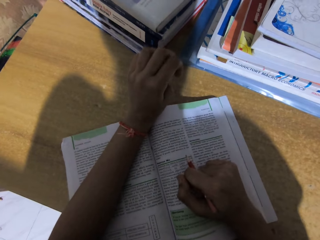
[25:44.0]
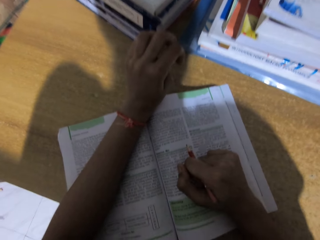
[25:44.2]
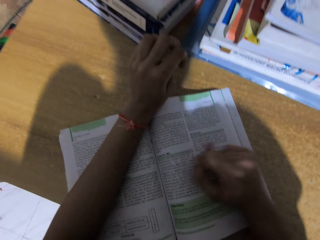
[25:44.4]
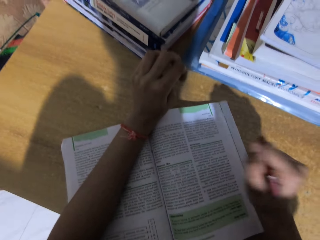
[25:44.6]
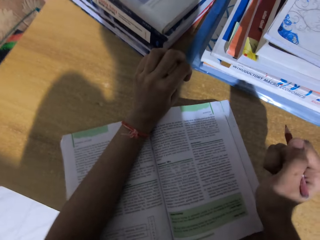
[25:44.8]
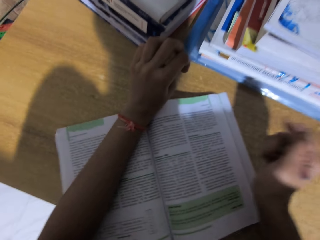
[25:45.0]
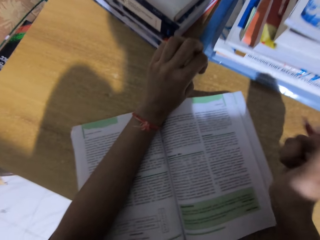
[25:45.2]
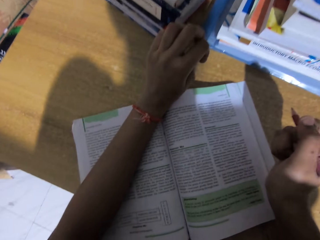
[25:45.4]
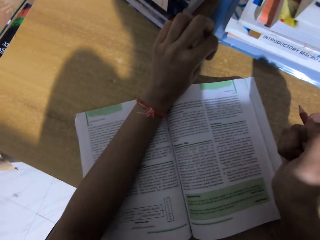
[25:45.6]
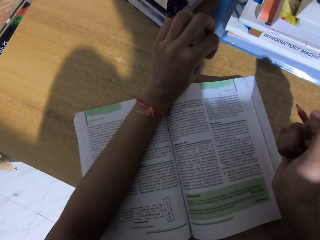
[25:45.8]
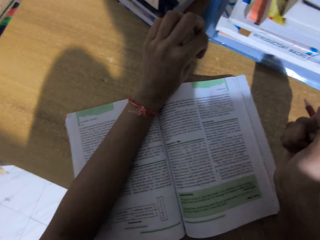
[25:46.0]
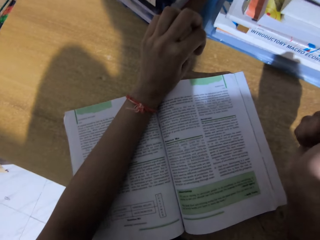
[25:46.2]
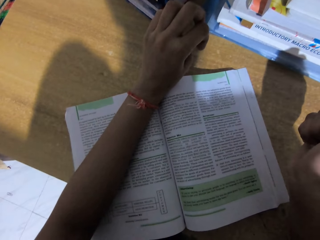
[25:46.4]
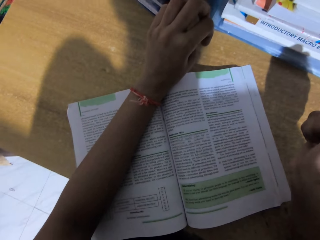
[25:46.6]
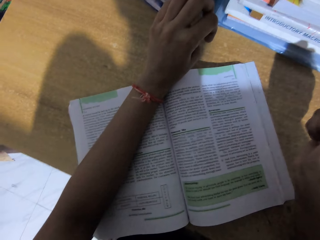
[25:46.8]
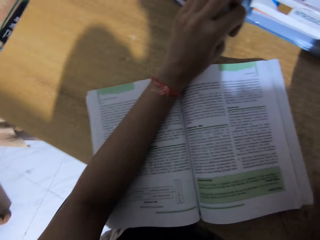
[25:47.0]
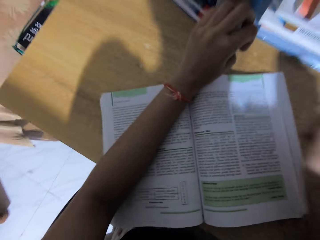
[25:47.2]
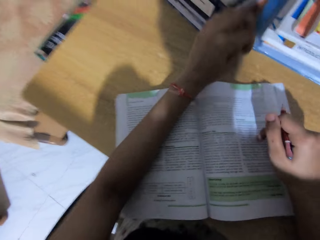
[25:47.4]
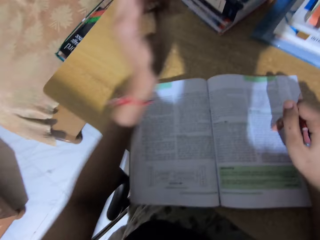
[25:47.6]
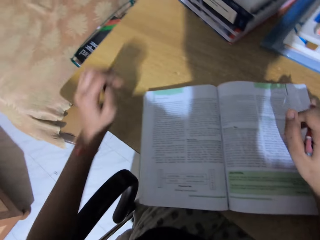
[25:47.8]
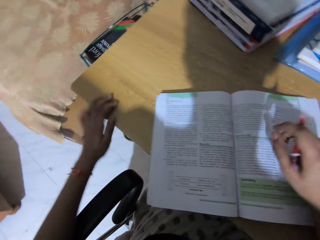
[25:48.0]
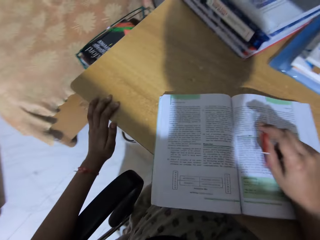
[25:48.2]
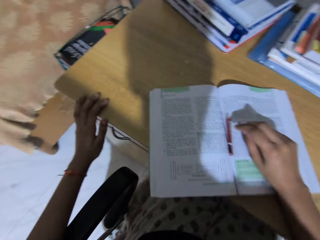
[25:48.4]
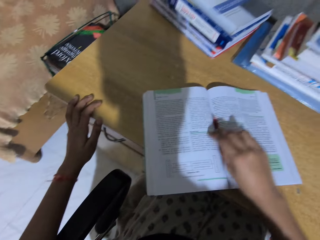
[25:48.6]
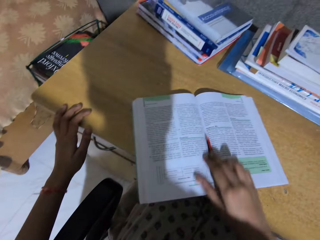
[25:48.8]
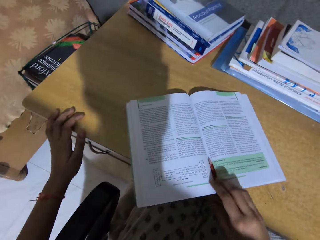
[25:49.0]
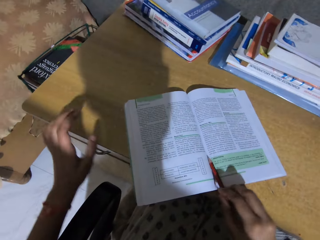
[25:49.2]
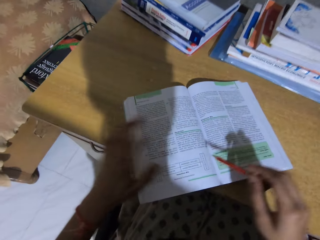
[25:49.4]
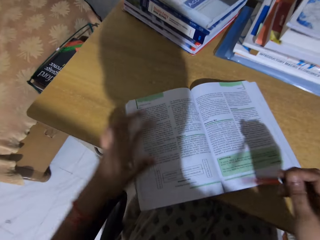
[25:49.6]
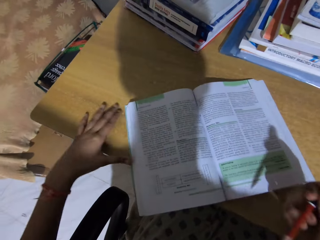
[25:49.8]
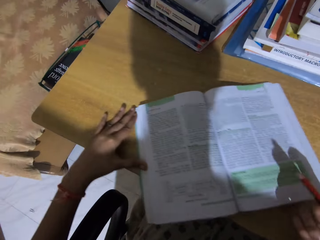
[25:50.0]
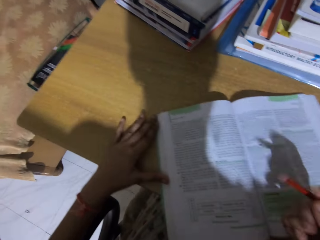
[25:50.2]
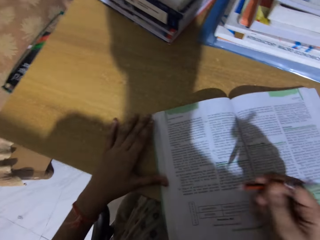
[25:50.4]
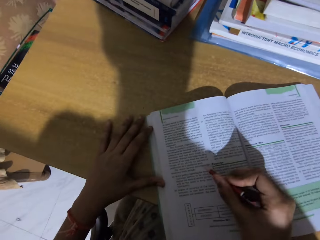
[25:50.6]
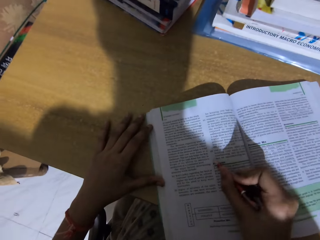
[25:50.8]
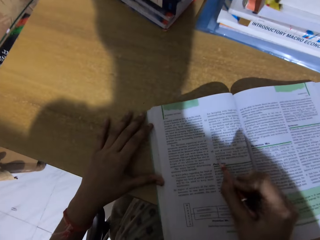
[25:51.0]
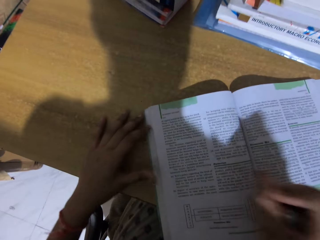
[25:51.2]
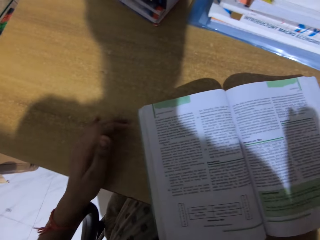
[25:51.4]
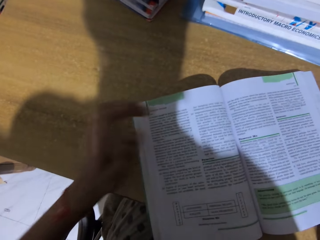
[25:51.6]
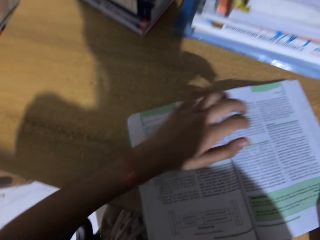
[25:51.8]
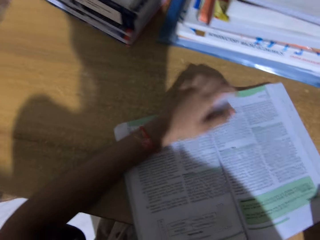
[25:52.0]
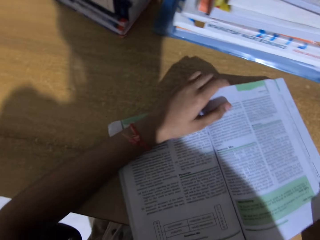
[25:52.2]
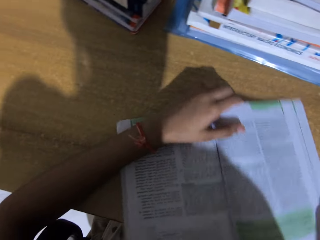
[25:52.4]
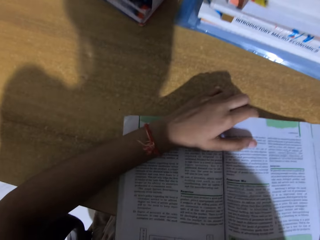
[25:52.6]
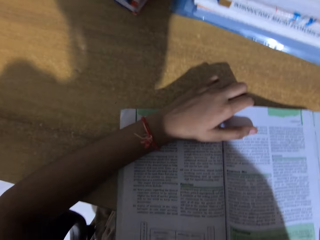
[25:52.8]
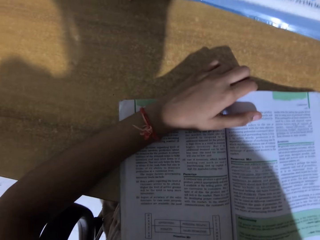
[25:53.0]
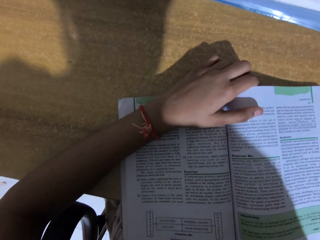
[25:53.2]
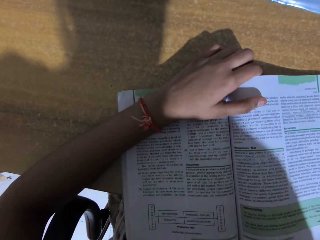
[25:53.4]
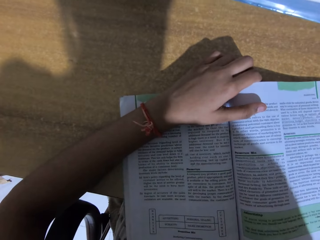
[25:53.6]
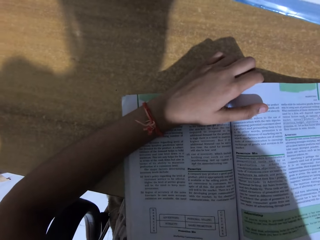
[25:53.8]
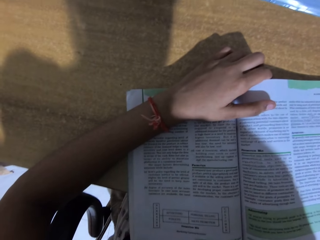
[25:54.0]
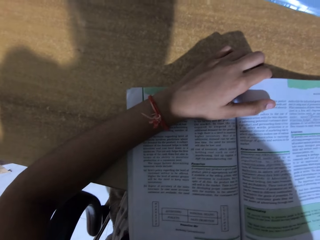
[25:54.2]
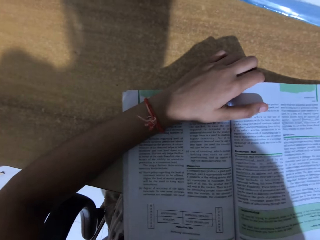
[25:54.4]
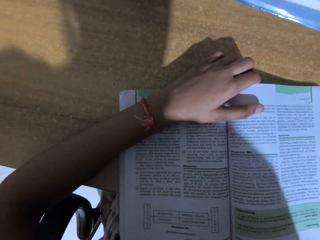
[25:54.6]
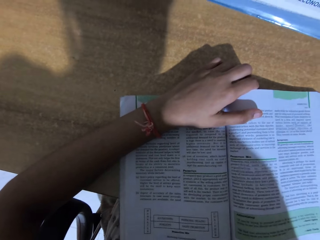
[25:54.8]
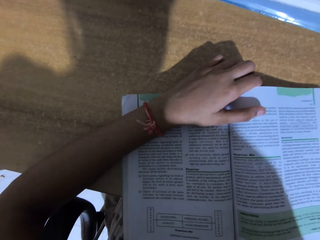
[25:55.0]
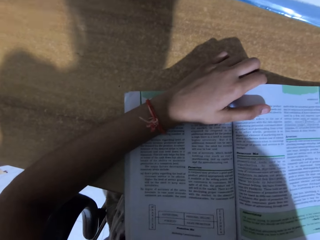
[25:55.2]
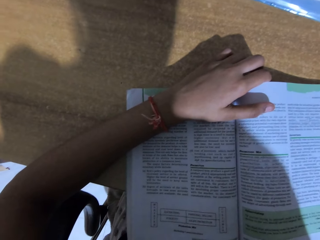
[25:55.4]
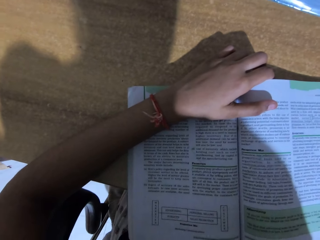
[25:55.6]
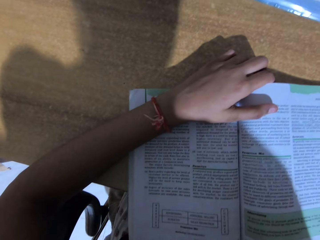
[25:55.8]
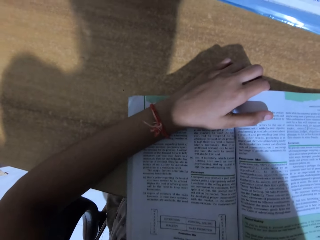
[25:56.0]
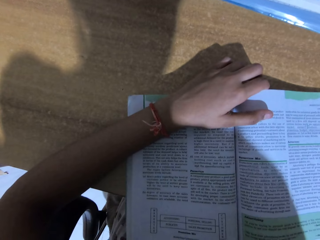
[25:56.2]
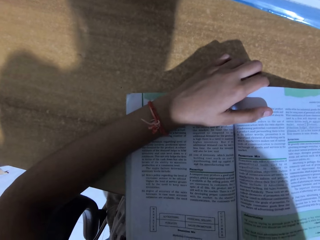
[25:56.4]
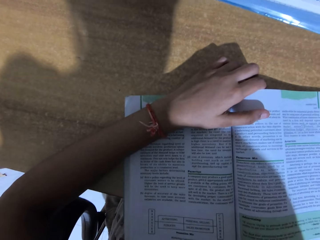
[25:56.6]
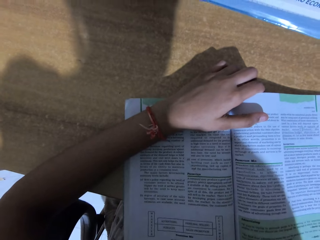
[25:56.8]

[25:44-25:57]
The camera wearer touches the table. They drop the pencil on the book. They pick up the pencil from the book. They adjust the book. They write on the book. They read the book.

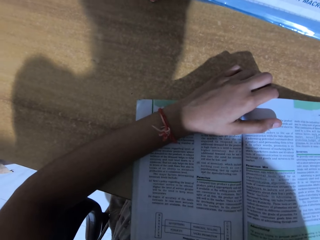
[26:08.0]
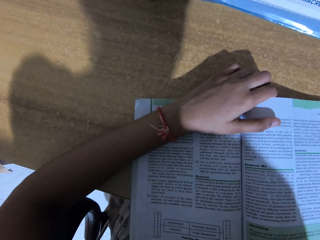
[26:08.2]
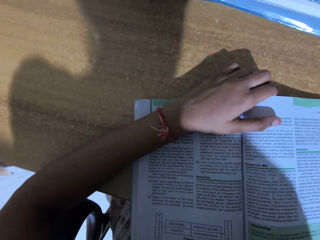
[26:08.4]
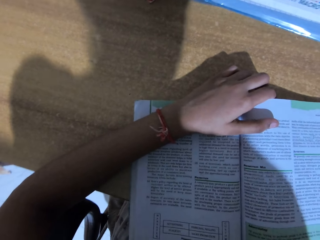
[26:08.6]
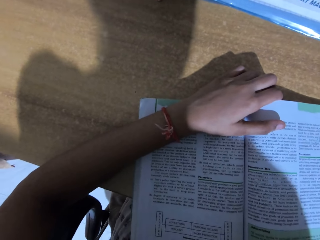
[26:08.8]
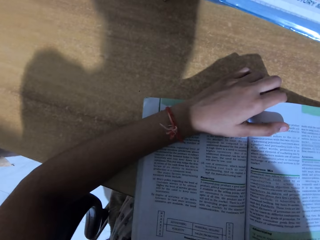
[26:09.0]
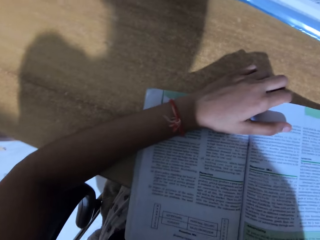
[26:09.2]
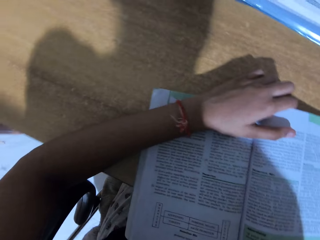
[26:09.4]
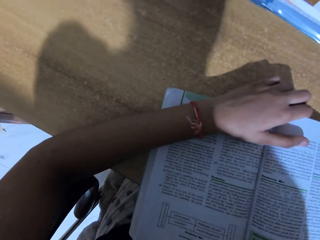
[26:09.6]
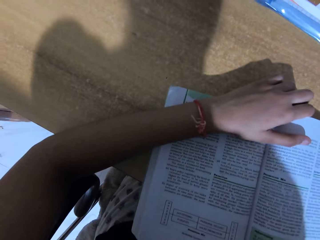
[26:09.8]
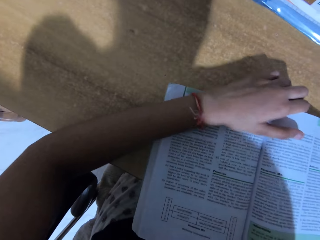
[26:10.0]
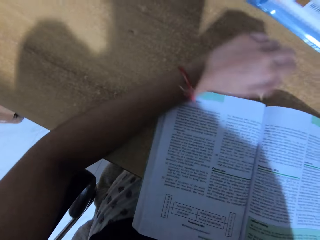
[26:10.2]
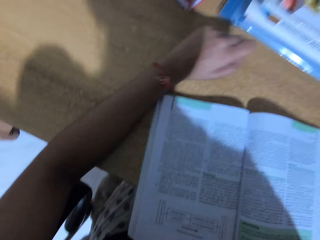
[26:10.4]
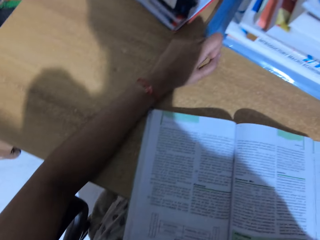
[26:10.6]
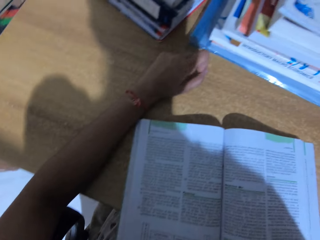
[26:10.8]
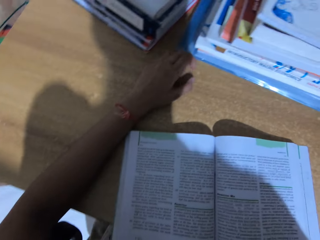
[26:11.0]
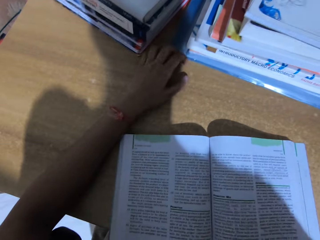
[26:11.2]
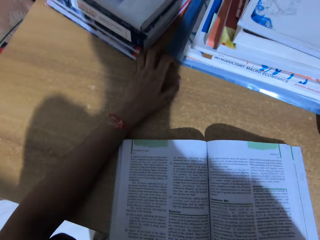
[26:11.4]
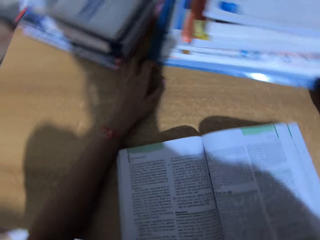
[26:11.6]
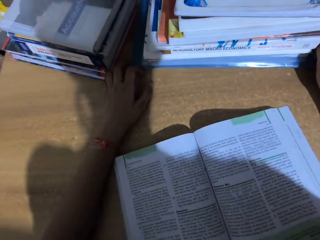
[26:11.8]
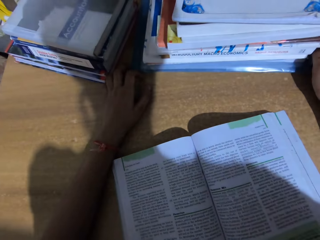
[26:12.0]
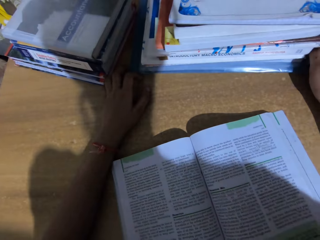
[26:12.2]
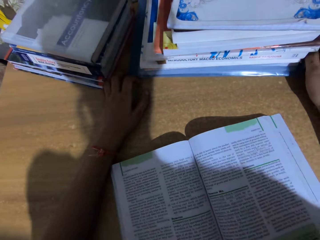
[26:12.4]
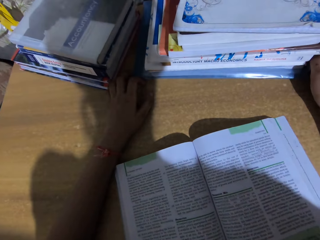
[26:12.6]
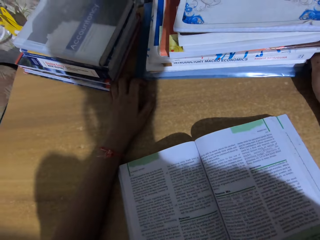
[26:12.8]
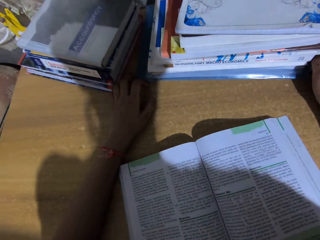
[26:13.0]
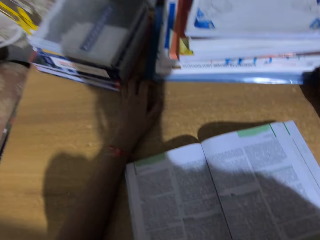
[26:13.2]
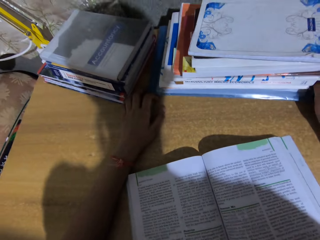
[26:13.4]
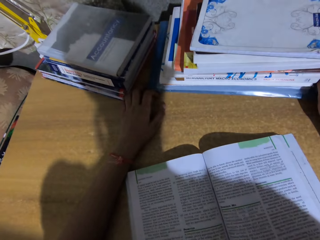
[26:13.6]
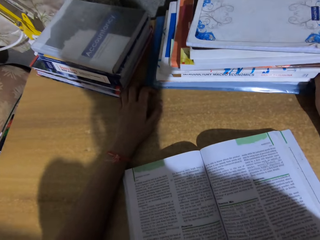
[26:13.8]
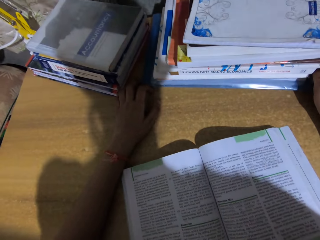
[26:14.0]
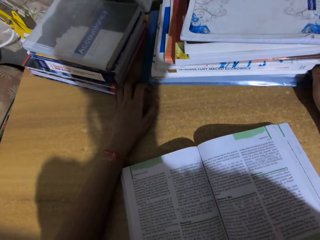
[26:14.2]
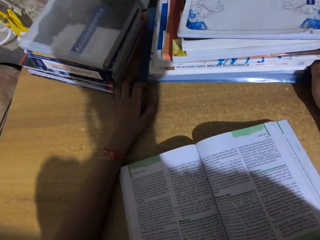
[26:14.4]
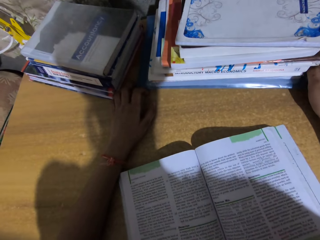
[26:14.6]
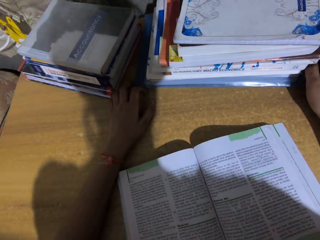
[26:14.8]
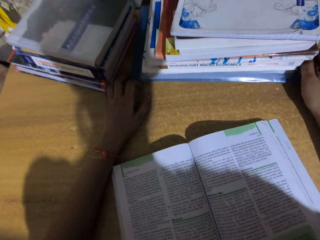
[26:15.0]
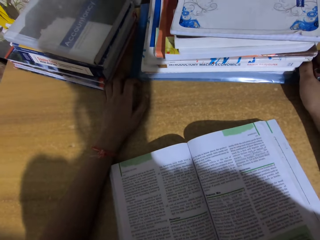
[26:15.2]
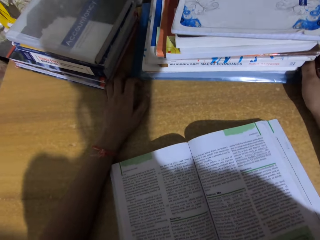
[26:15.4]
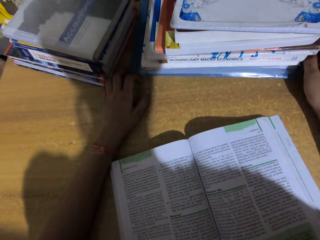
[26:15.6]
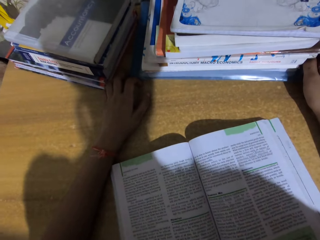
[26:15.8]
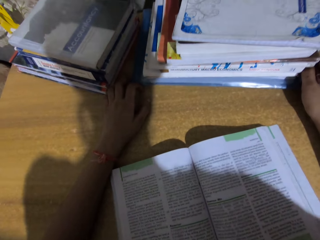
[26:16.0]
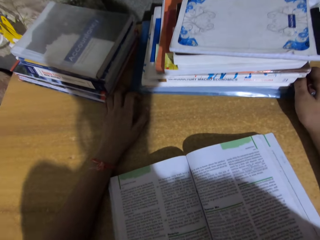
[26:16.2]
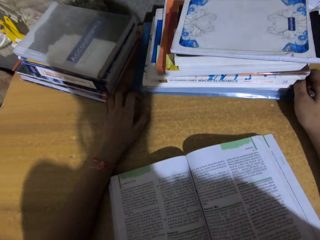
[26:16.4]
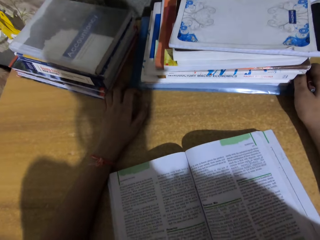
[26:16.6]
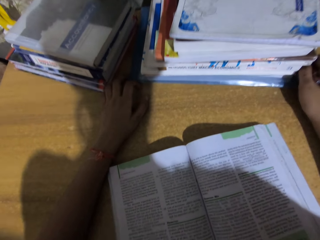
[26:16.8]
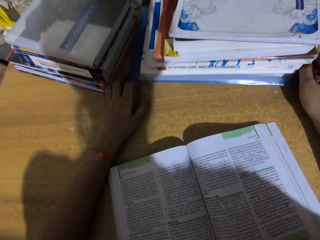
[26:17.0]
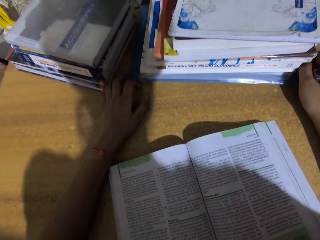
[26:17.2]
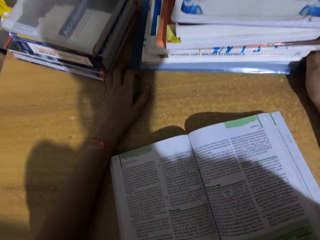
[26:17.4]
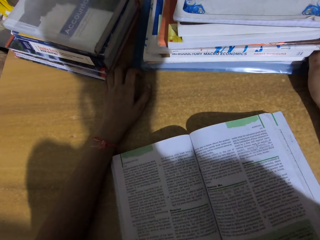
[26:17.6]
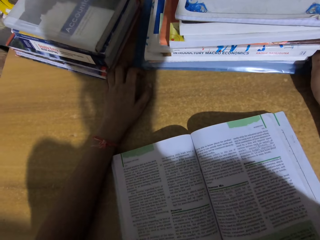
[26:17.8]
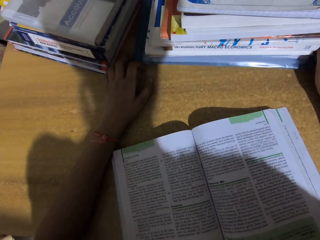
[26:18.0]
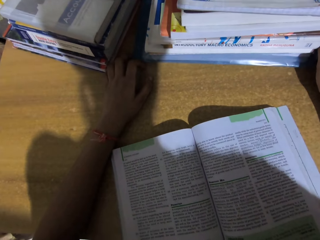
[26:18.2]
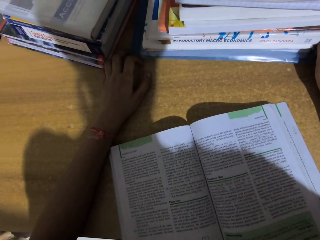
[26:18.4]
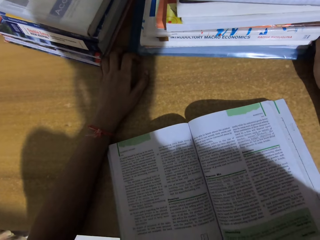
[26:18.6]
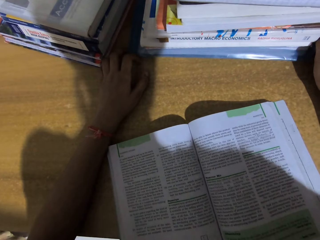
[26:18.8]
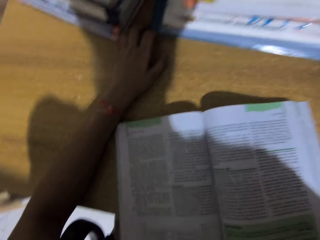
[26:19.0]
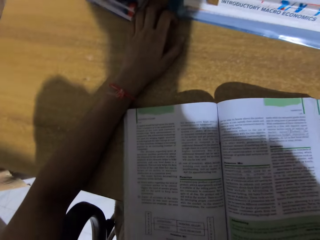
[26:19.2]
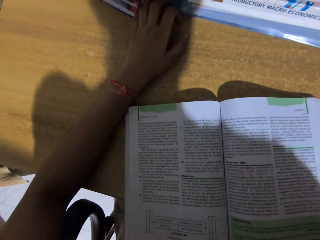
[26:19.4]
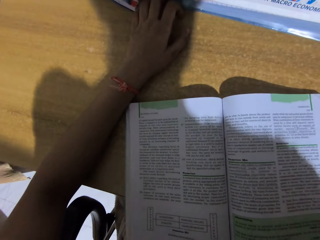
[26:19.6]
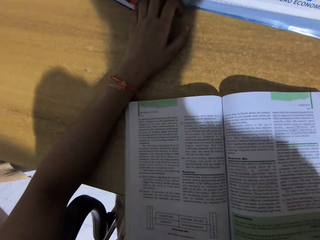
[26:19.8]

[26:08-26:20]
The camera wearer takes her hand off the book. She touches the table.
